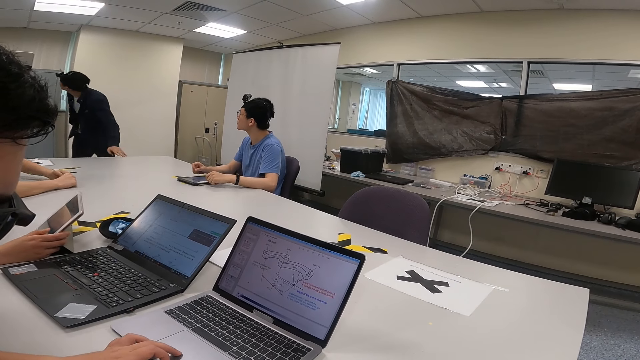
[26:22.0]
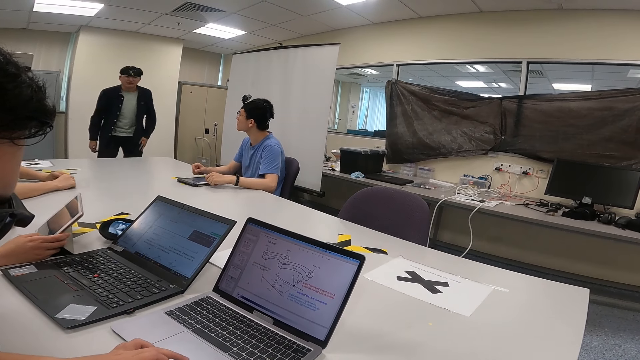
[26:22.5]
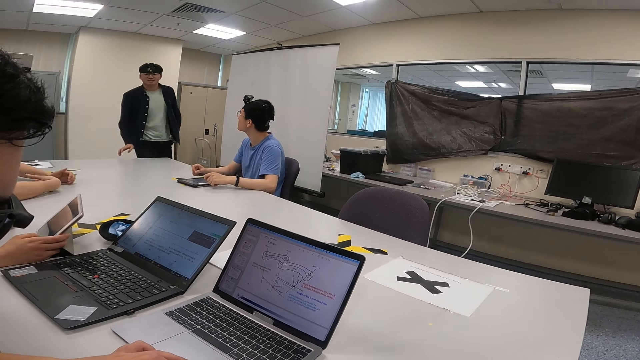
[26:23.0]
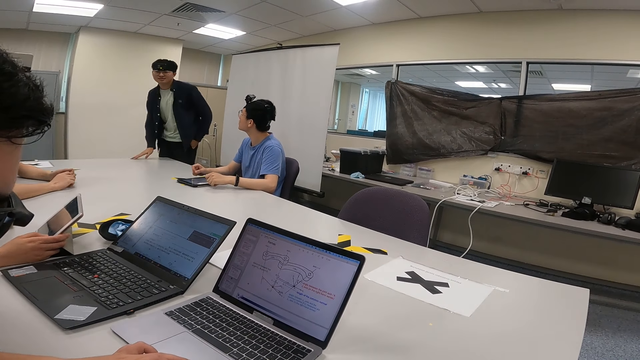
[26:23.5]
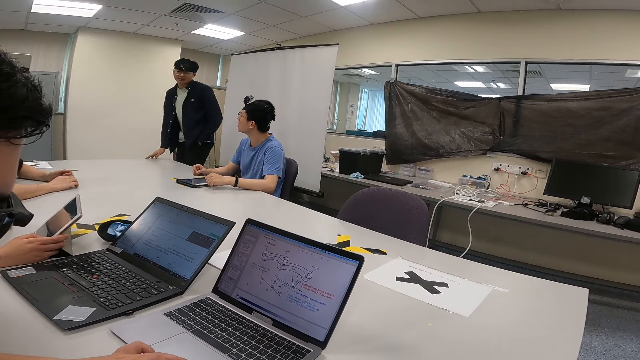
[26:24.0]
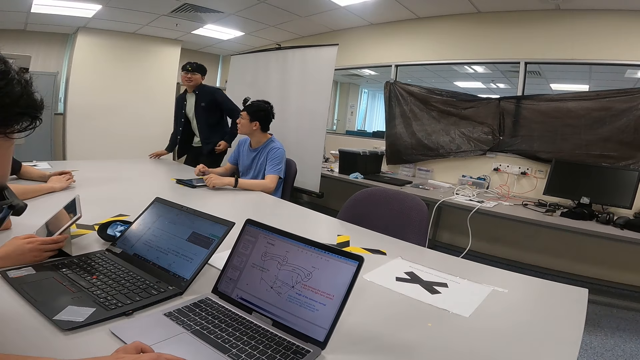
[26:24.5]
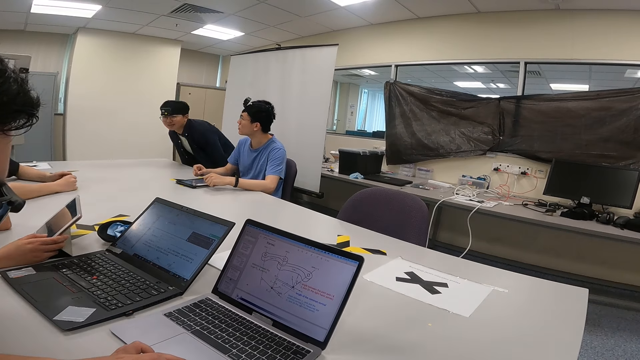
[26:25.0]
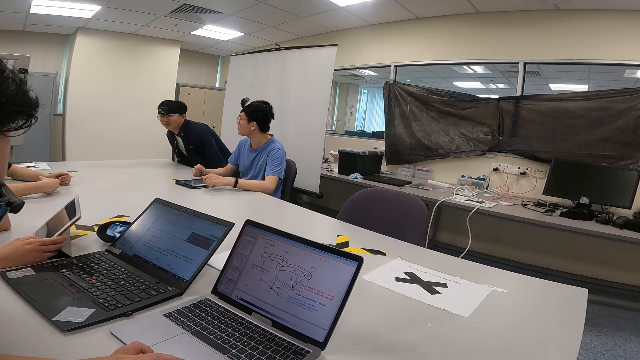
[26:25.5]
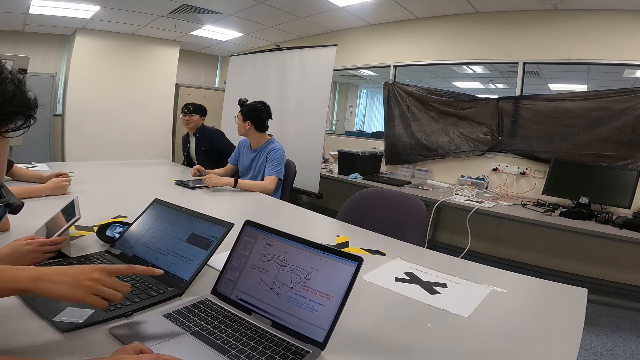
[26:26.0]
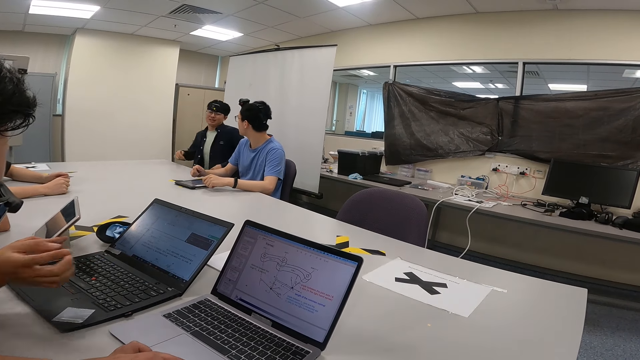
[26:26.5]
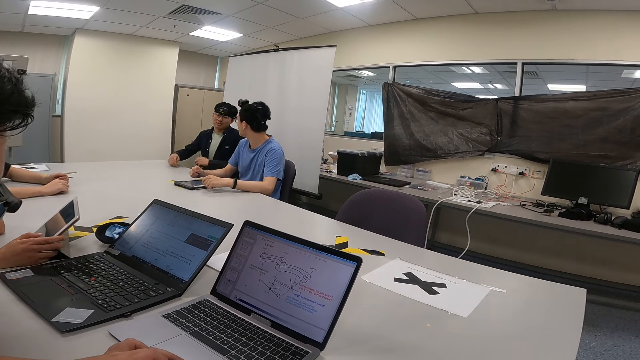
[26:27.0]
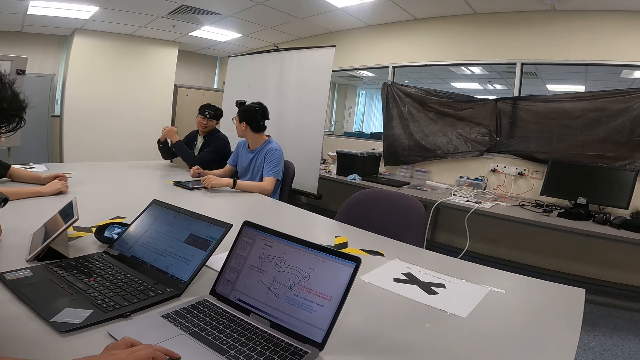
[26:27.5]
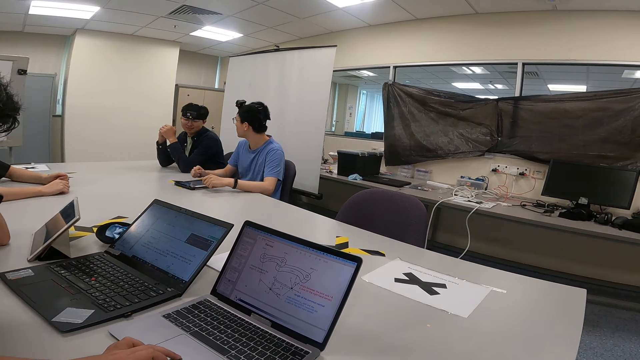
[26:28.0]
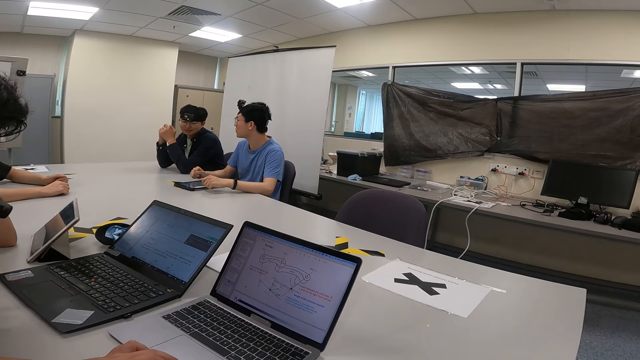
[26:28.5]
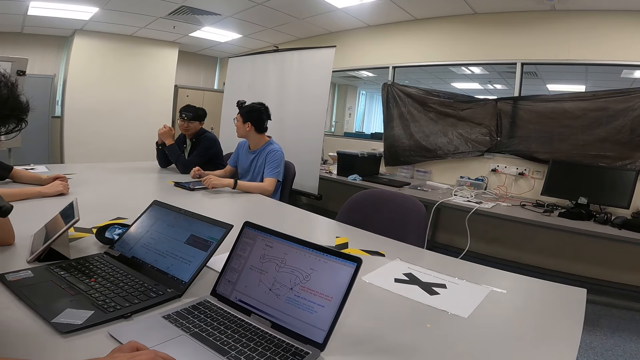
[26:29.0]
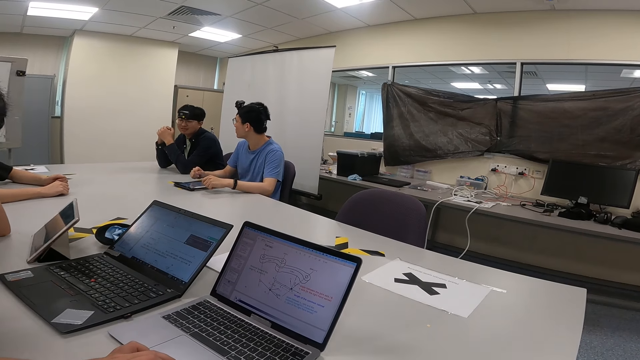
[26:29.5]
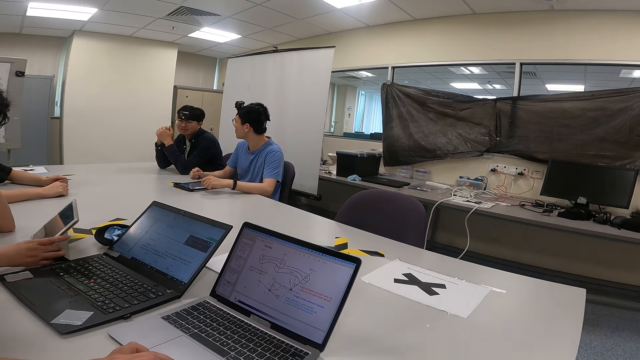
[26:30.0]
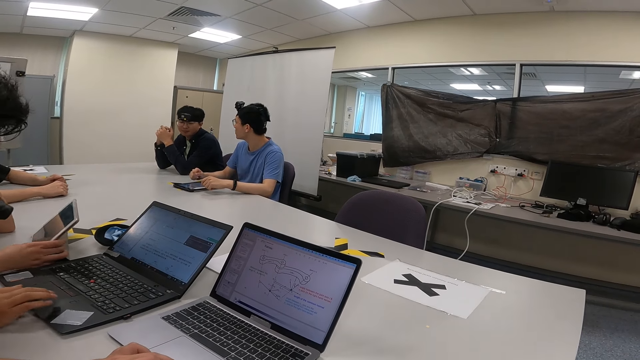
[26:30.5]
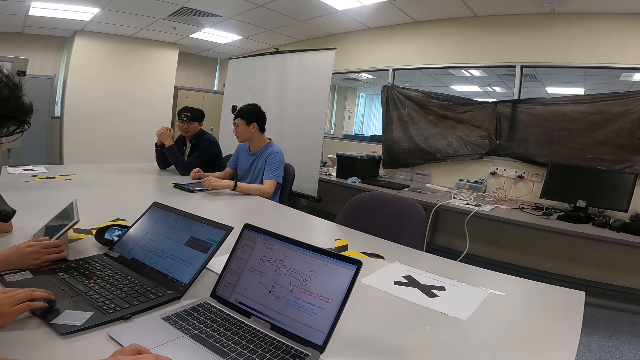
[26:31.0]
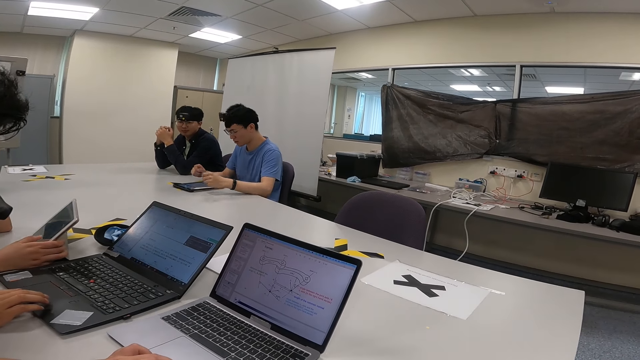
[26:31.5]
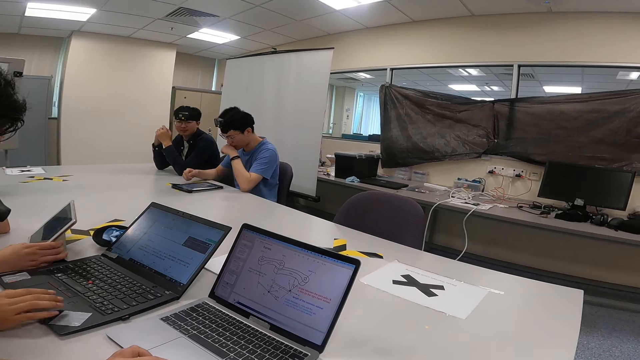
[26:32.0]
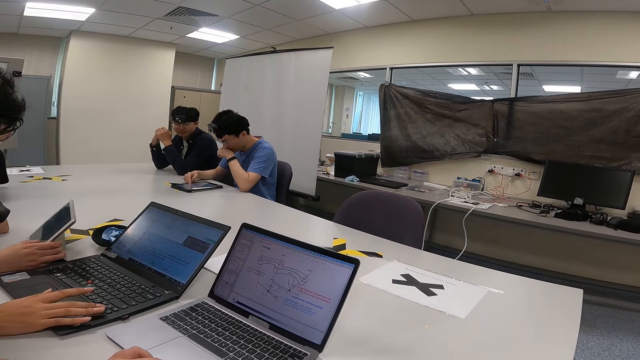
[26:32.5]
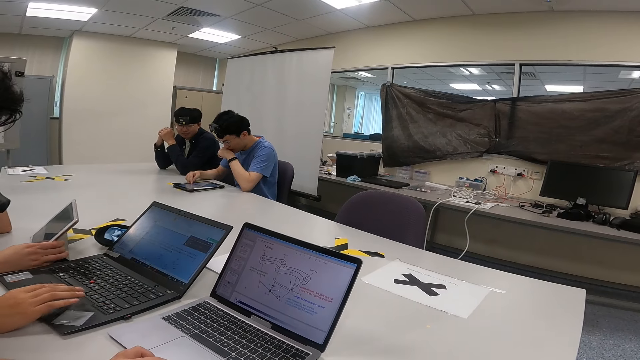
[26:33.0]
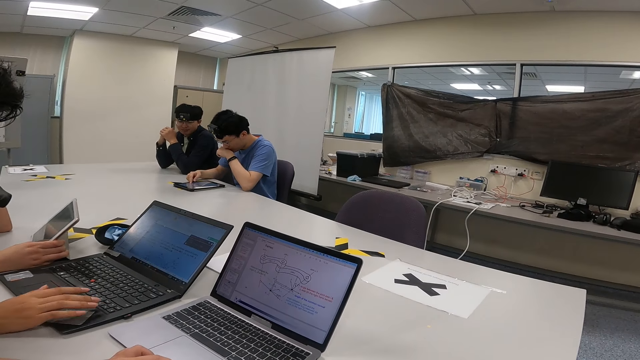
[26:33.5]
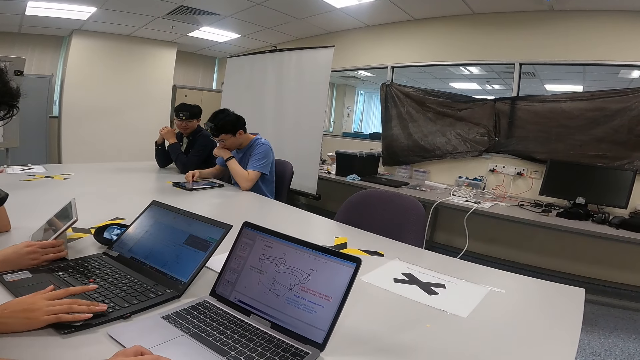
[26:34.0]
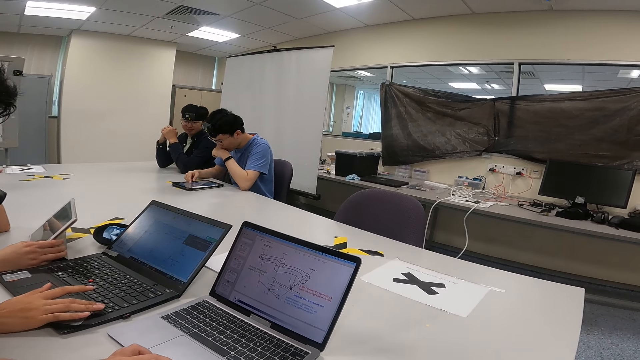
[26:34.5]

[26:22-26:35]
A person moves to the wall and walks back while pocketing. Another person points at the laptop. The first person seats on the chair. A third person scrolls the iPad. The first person moves close to the table. The third person scrolls the tablet. The second person scrolls the laptop. A fourth person scrolls the tablet.

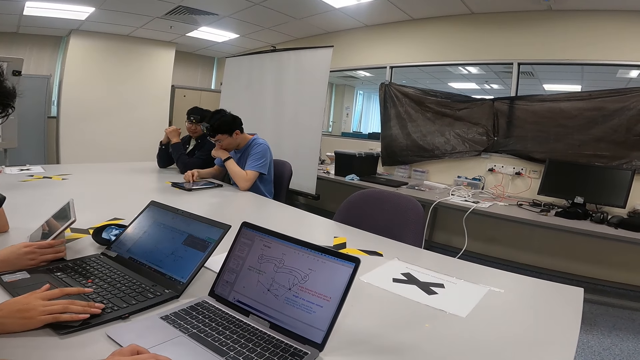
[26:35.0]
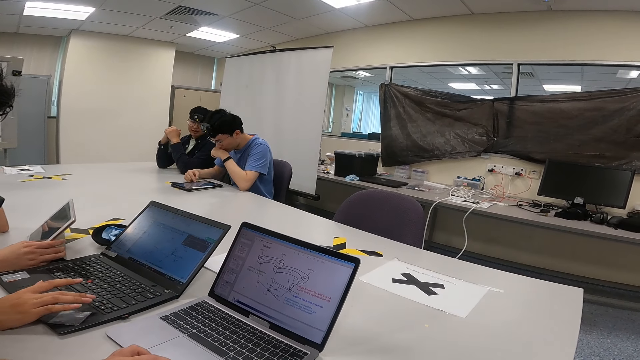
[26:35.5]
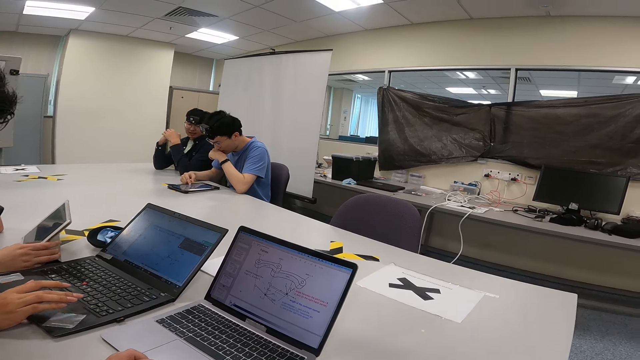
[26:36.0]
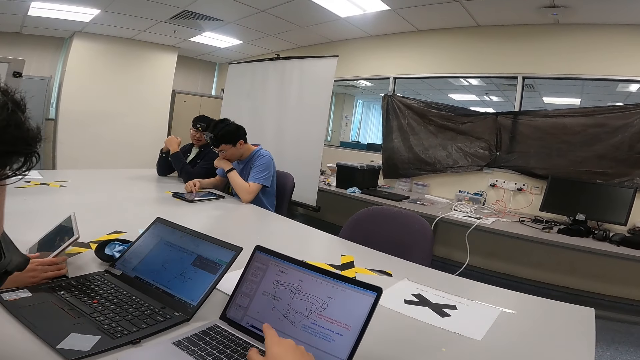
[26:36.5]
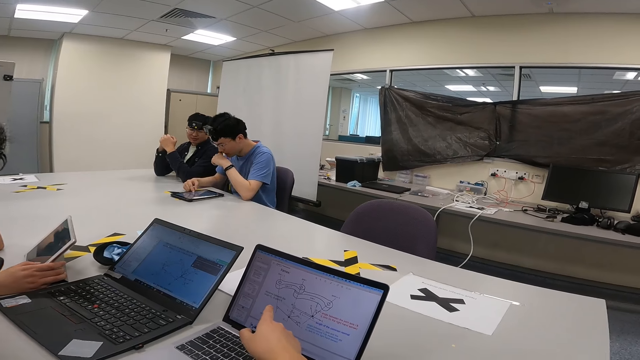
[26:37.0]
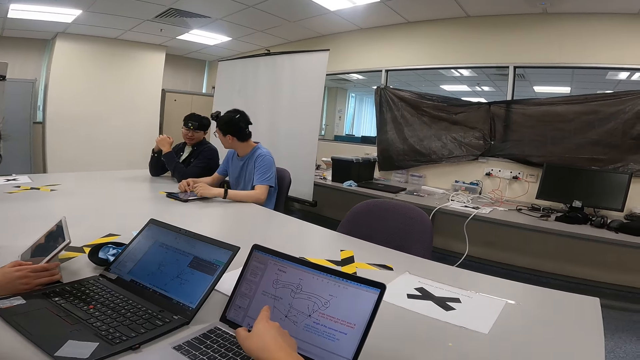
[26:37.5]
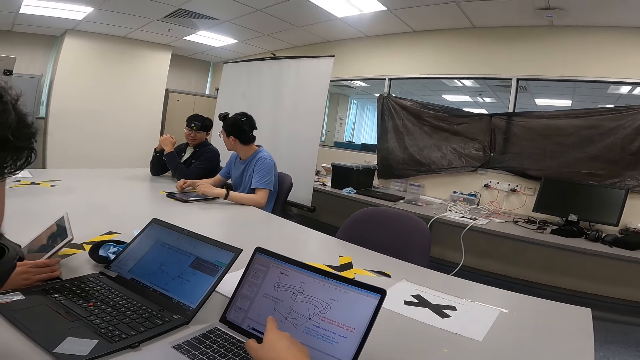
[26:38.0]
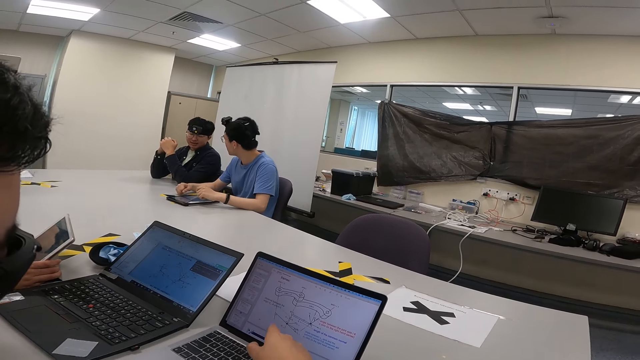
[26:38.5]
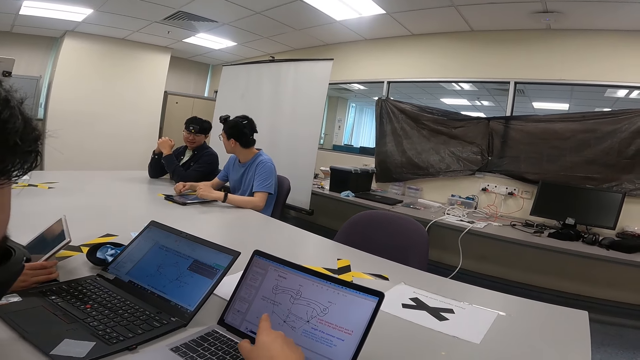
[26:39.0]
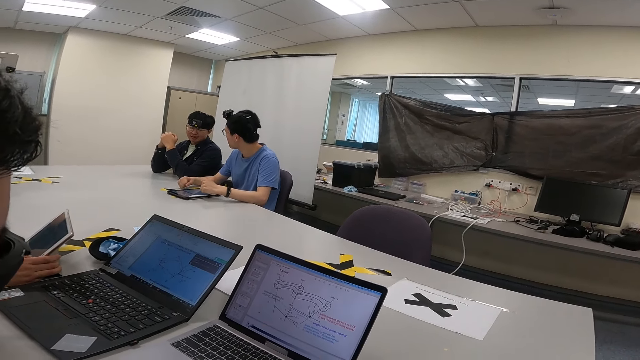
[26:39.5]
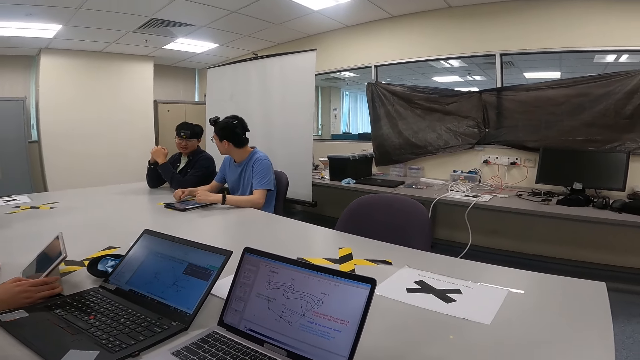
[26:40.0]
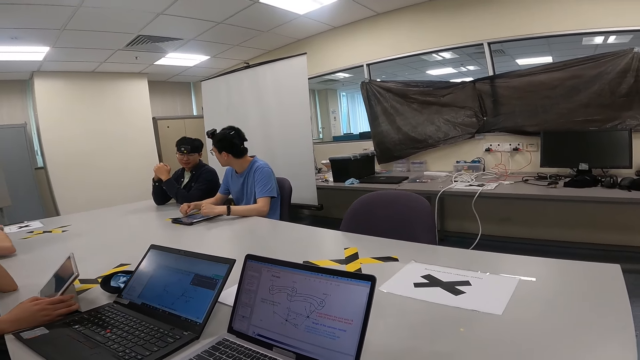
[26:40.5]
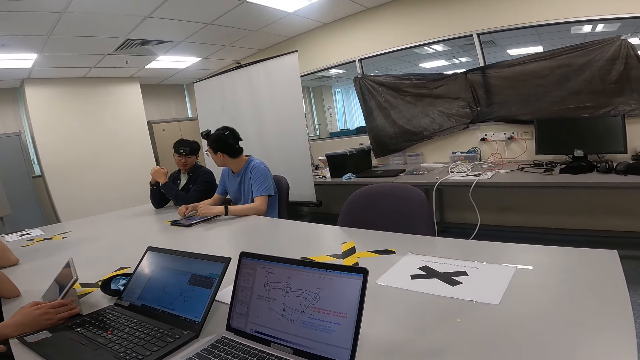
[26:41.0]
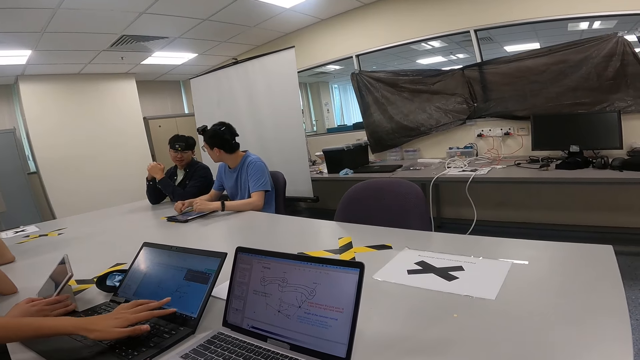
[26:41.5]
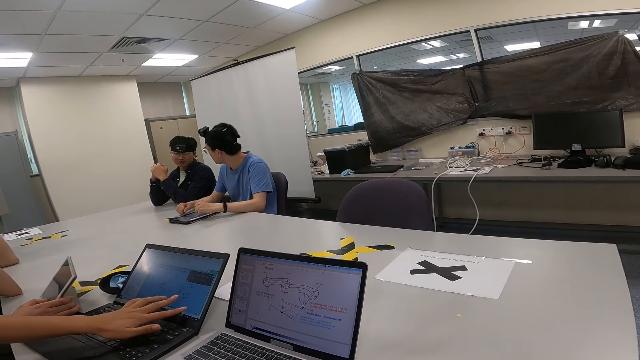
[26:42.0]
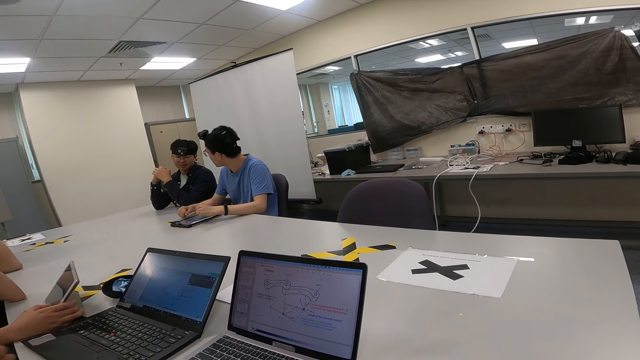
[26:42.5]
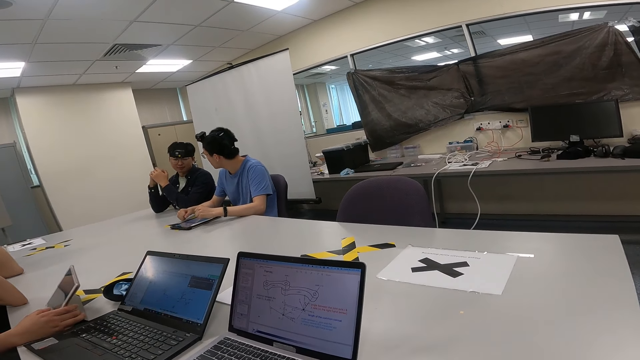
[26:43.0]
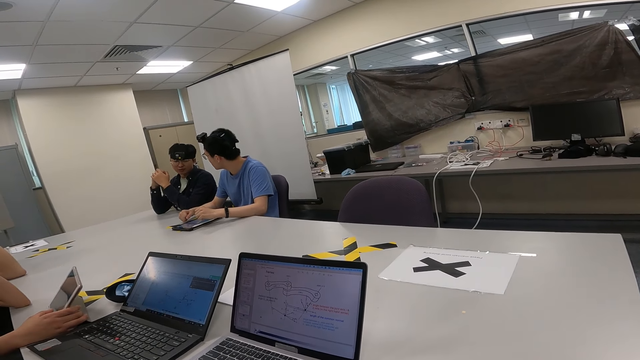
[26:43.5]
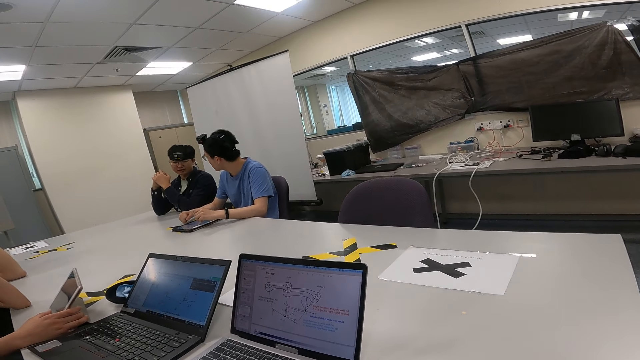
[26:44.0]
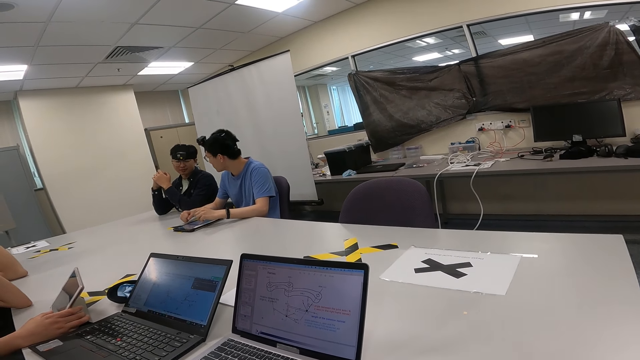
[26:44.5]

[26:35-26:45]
The camera wearer points at the laptop. A person points at the laptop. Another person nods the head.
